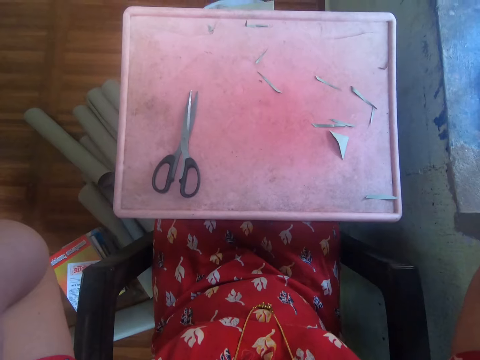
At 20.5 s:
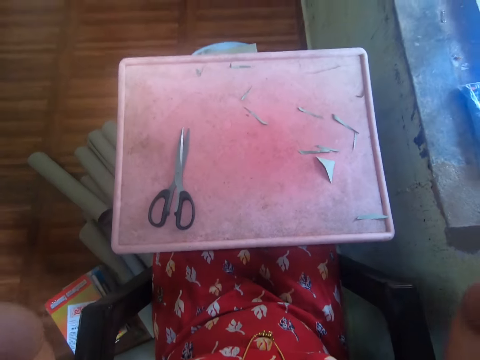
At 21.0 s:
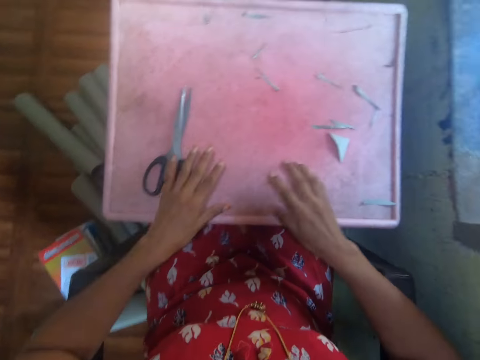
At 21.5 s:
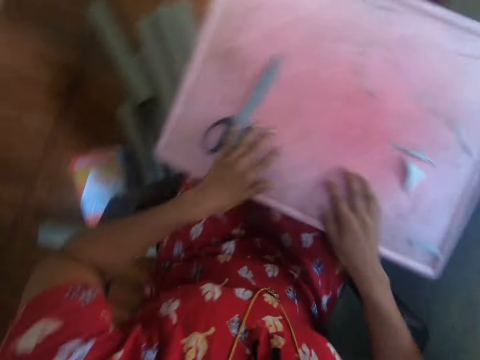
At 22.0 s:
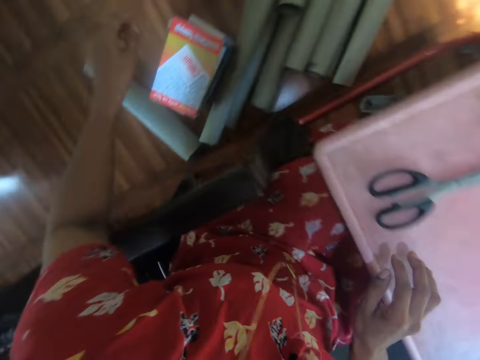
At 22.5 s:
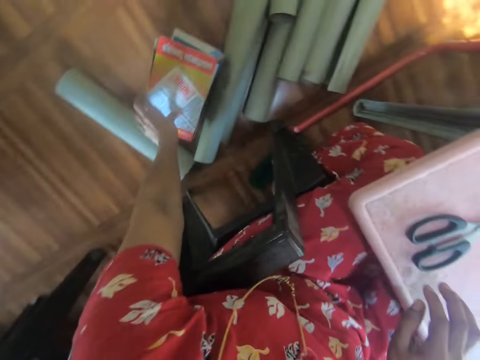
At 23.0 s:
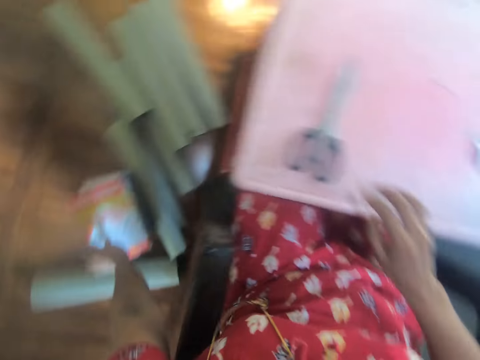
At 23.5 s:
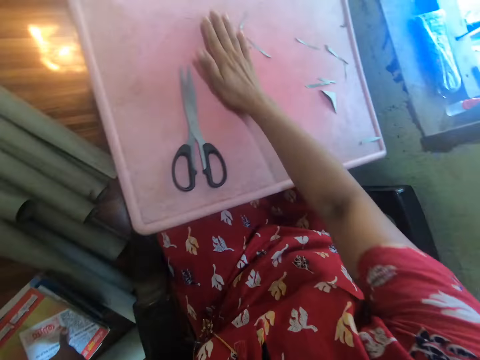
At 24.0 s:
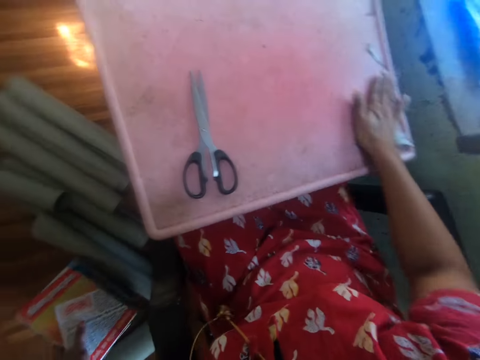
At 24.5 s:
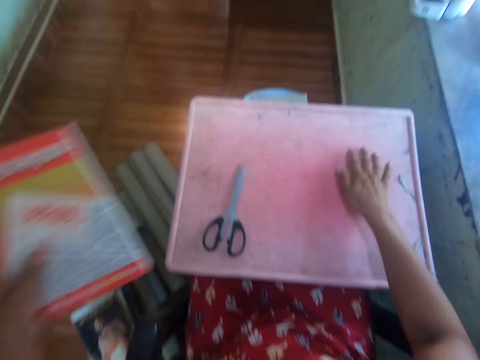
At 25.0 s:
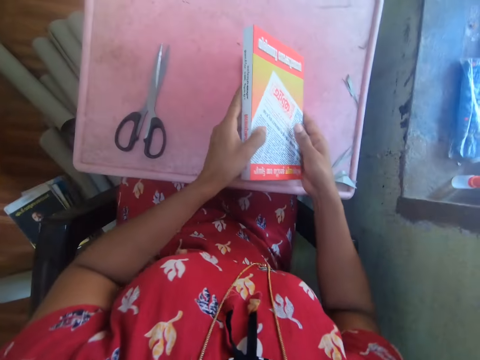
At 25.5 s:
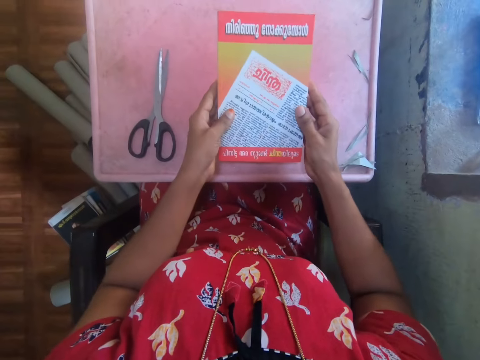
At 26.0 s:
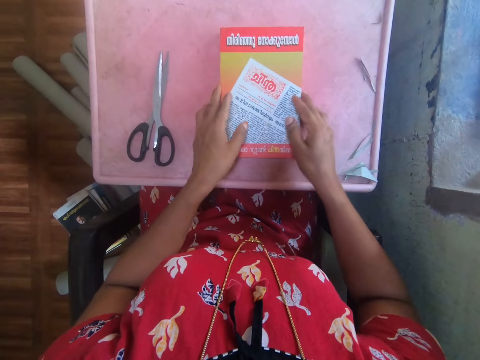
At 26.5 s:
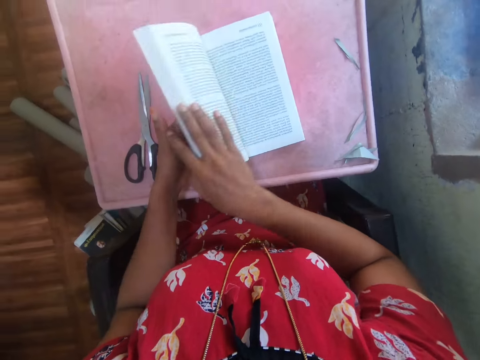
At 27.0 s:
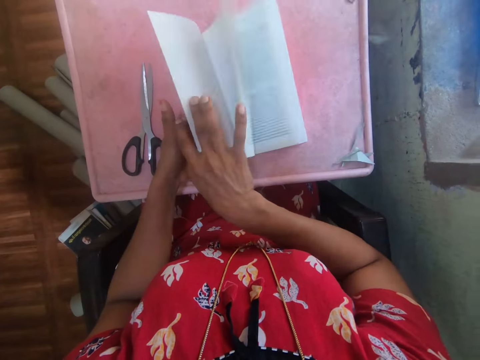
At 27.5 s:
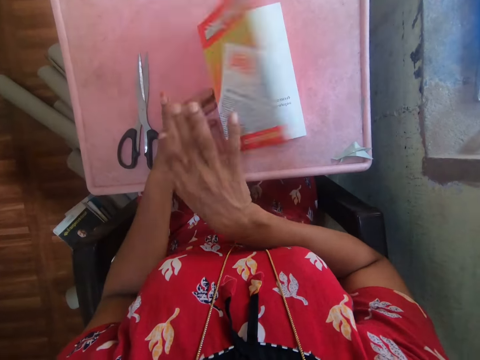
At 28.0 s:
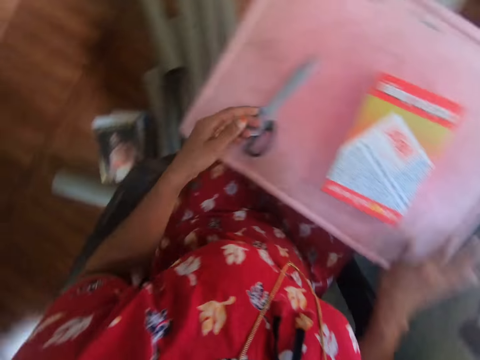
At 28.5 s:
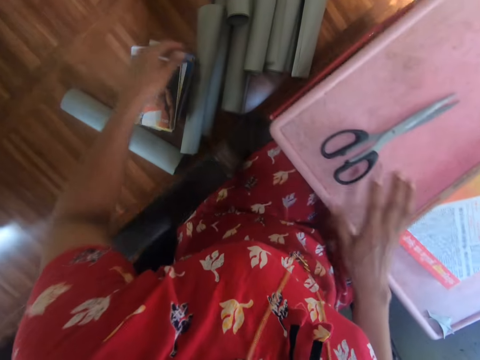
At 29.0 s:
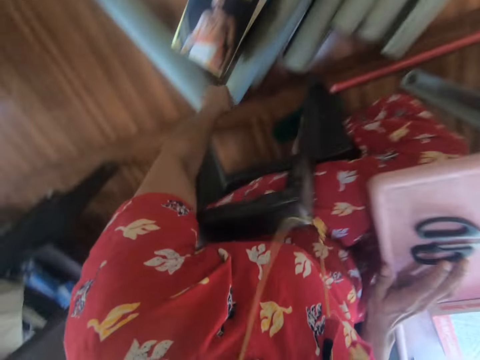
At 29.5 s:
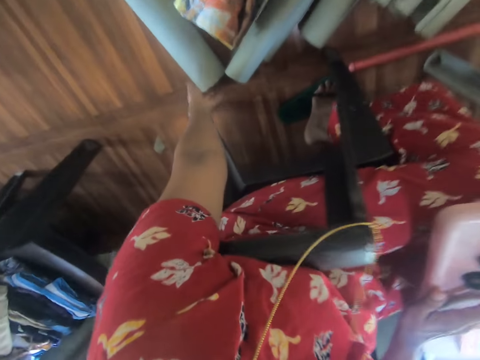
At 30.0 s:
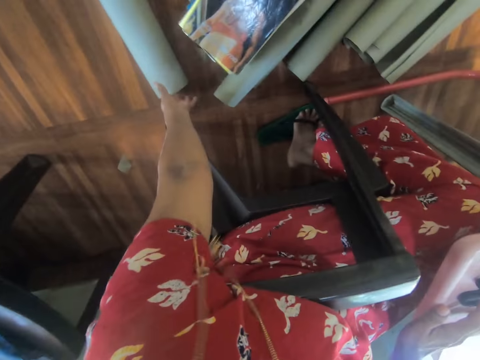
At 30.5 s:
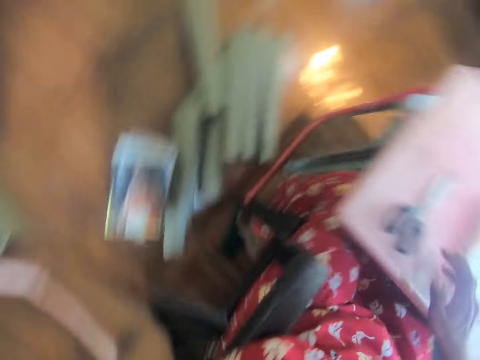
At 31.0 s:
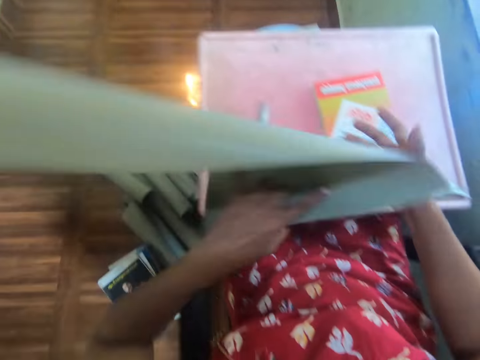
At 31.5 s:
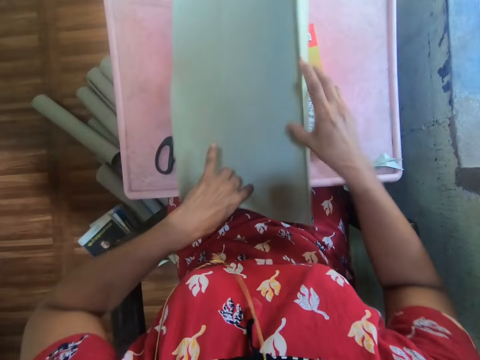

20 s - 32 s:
The camera wearer places hands on the table. They pick up a book. They touch the book with the left hand. They wipe the table with the right hand. They hold the book with both hands and drop the book on the table. They open the book with the right hand and flip the pages in the book. They move around. They pick up a Manilla paper with the left hand.

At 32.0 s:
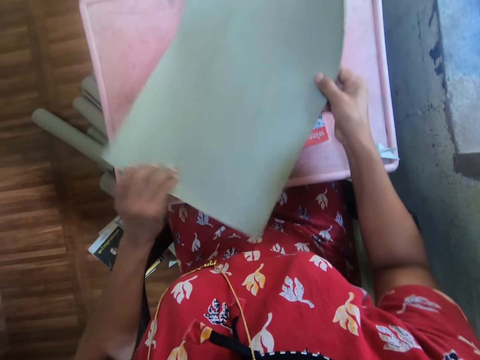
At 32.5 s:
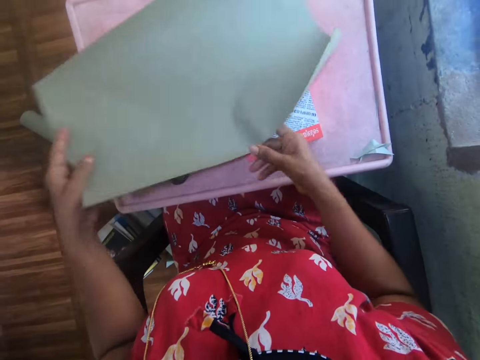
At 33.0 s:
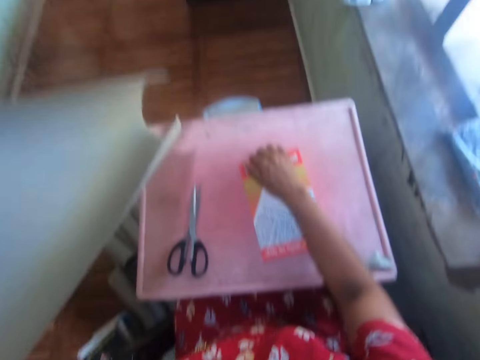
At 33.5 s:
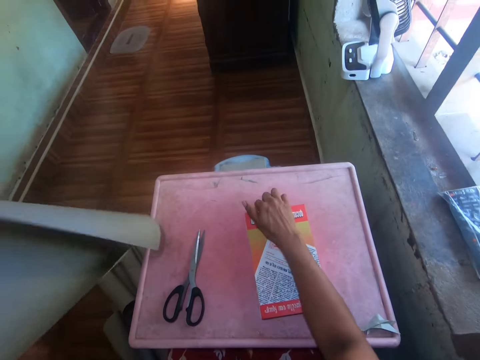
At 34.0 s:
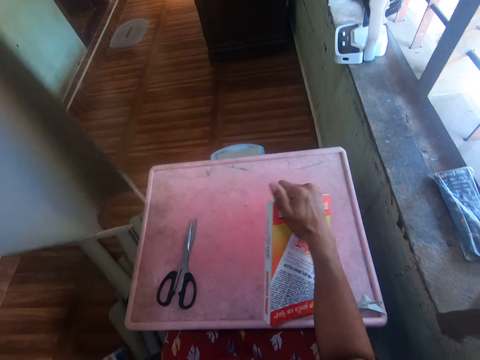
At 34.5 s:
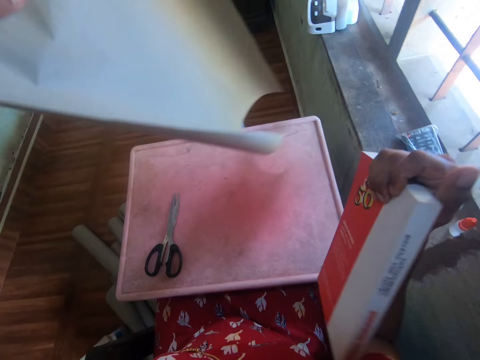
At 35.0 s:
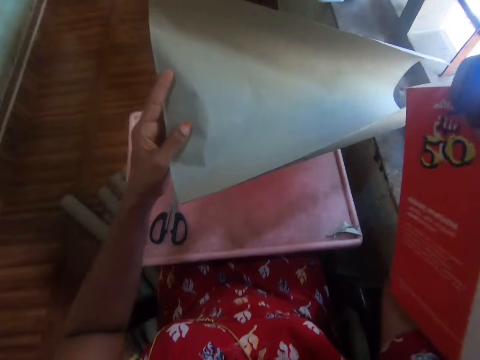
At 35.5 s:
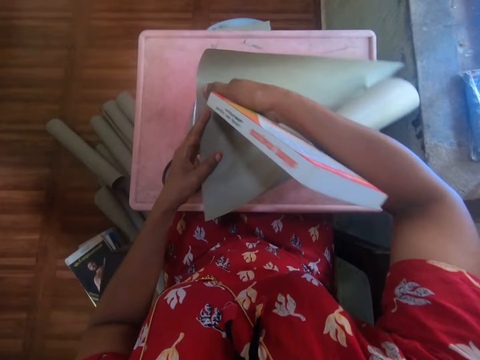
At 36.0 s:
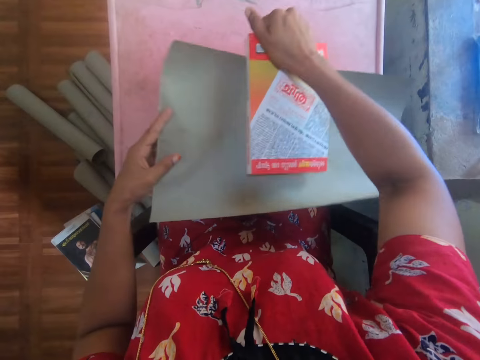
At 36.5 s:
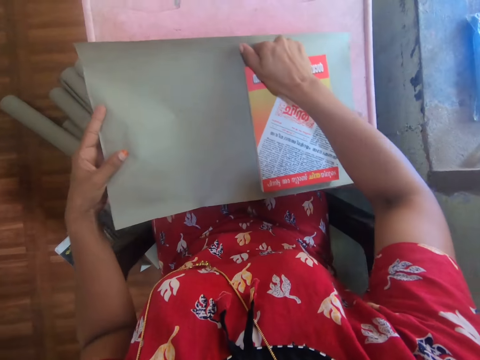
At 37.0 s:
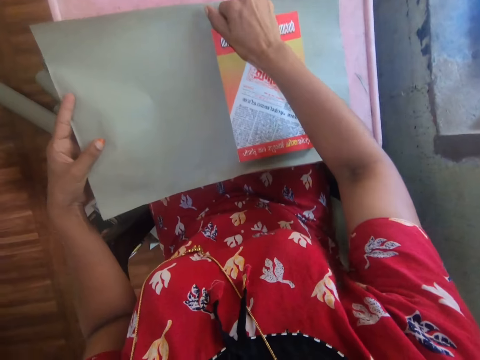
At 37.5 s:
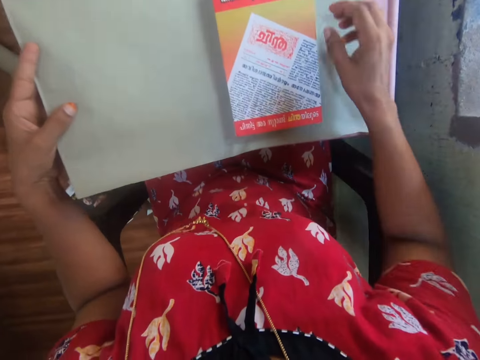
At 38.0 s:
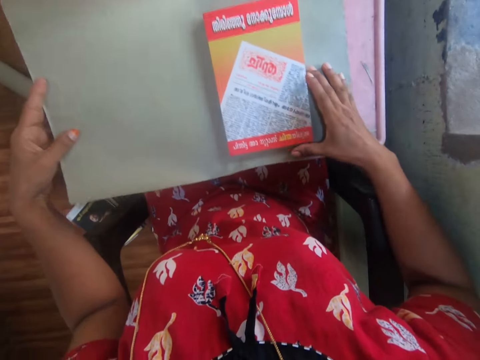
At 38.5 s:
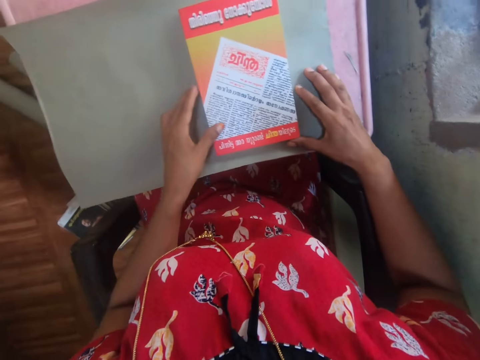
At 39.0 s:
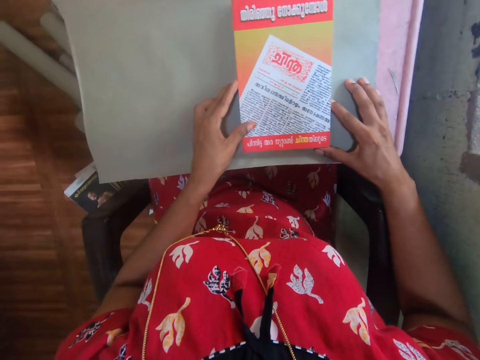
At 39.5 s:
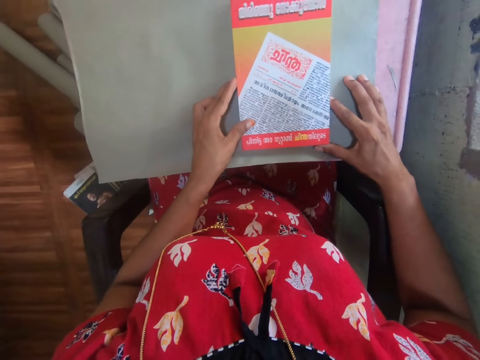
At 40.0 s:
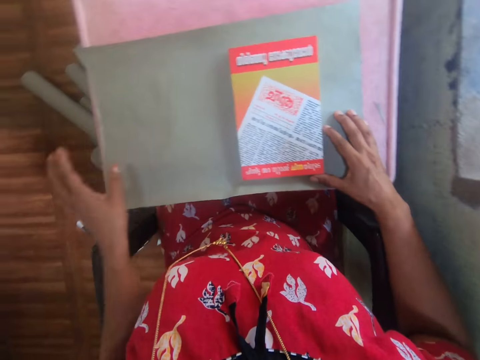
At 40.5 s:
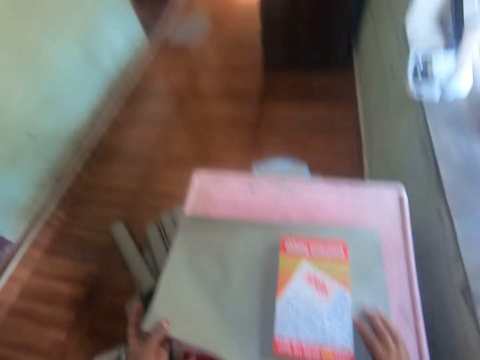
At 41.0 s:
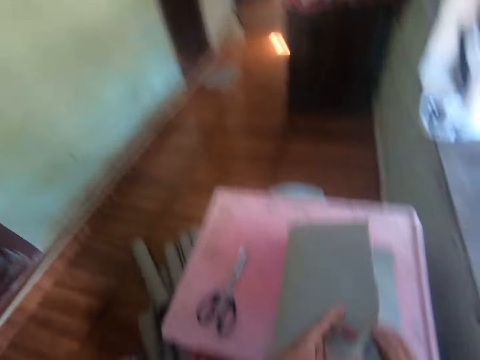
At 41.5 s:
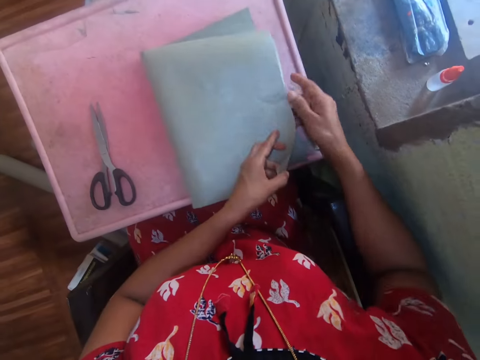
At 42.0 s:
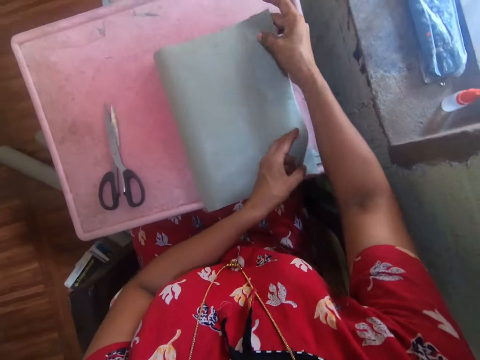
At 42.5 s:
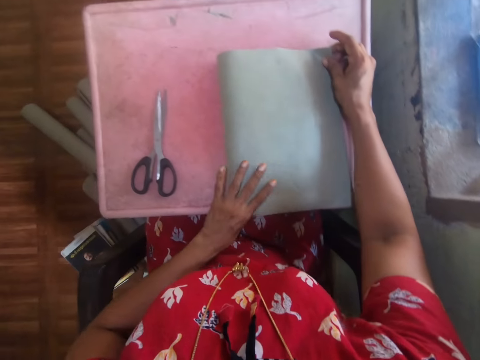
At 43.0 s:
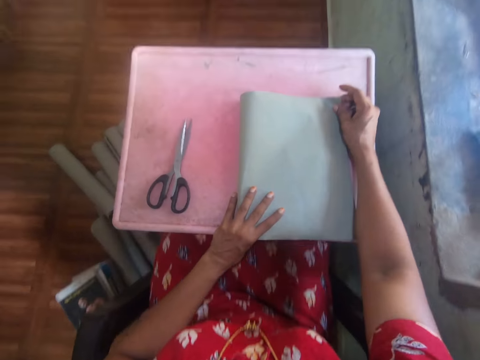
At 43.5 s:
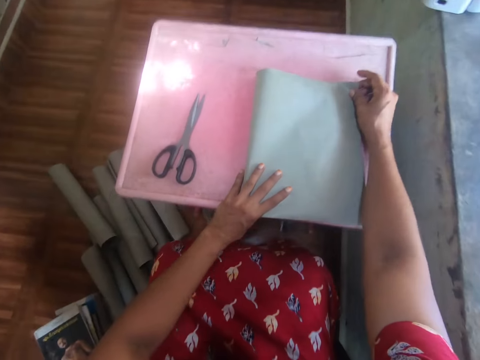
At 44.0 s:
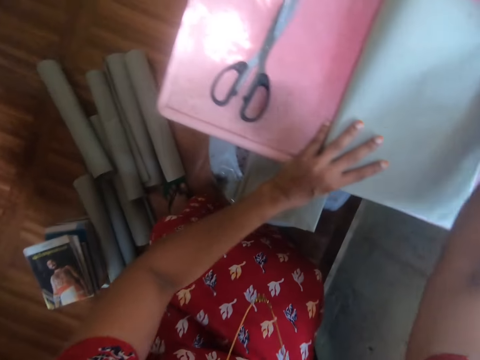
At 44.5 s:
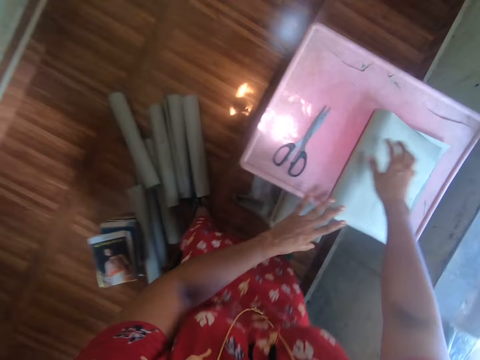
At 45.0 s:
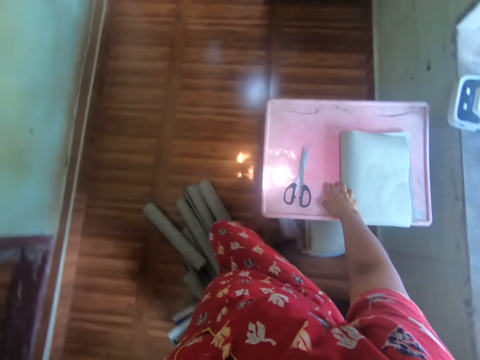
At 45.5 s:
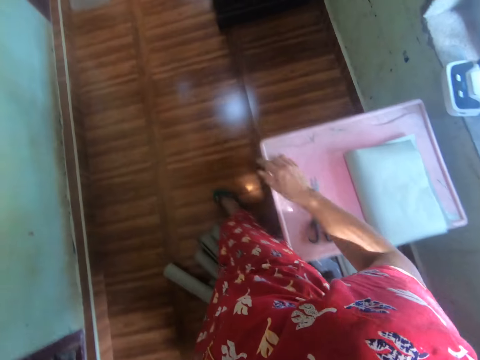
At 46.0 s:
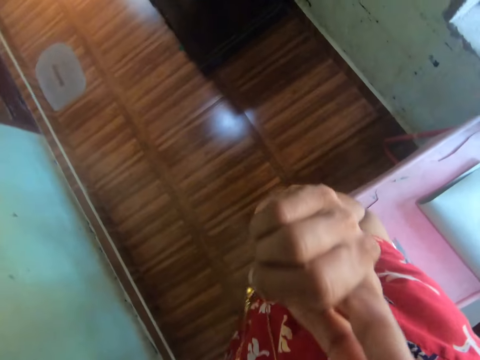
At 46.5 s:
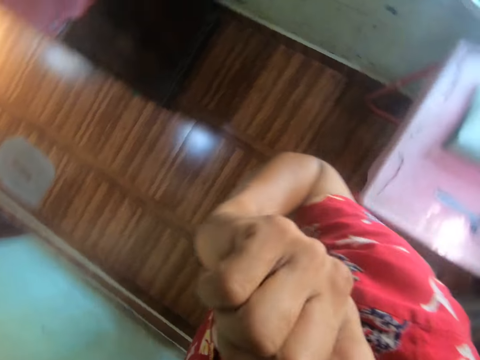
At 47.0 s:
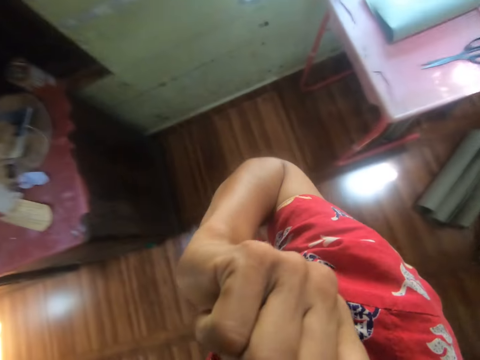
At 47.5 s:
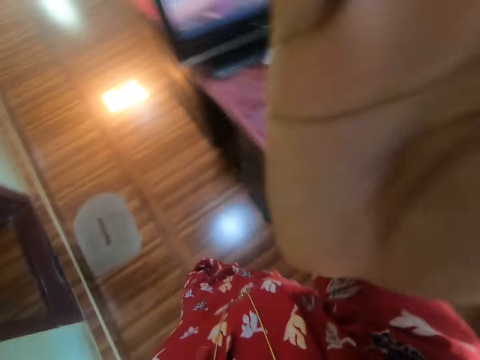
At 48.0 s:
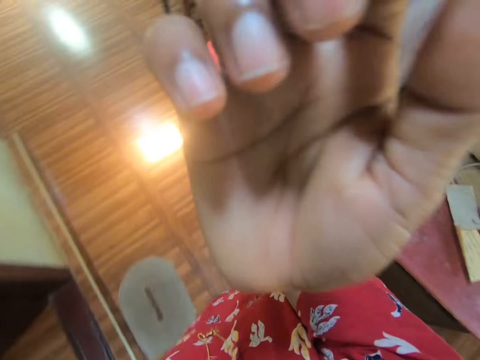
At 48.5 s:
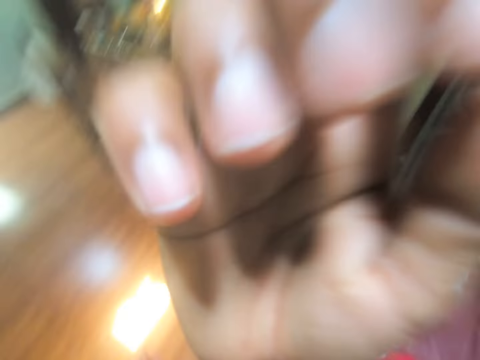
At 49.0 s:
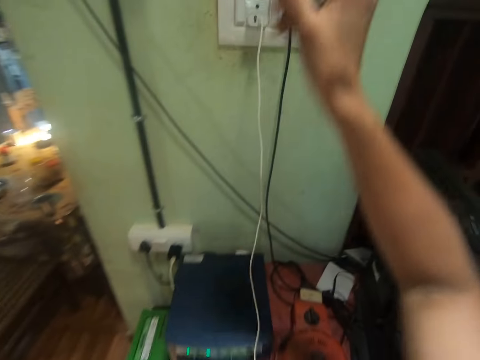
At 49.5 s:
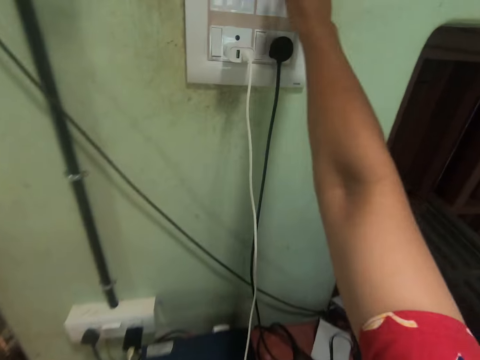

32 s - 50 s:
The camera wearer puts the Manilla paper on the table. They pick up the book on the table with the right hand. They put the Manilla paper on the table. They put the book on the Manilla paper on the table. They hold the book on the Manilla paper on the table. They turn the Manilla paper on the table. They pull the Manilla paper with the left hand. They push the table with both hands. They stand up, walk around and scratch the face. They fix the camera on the head.
